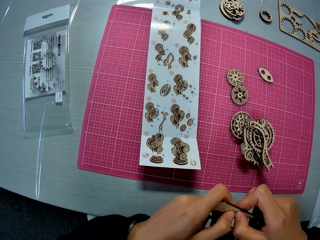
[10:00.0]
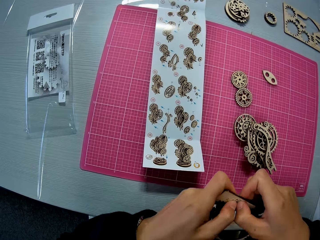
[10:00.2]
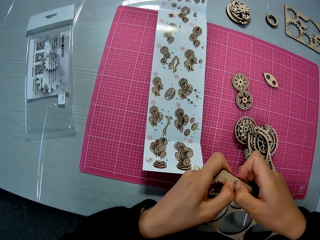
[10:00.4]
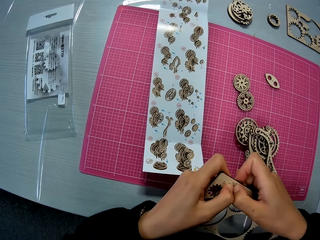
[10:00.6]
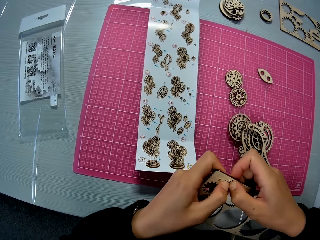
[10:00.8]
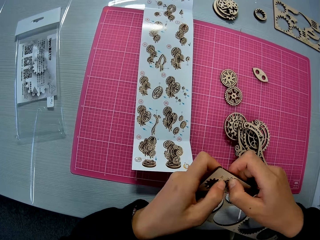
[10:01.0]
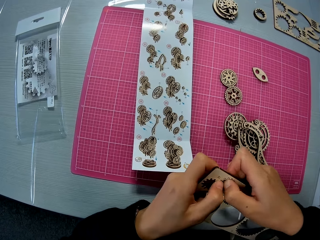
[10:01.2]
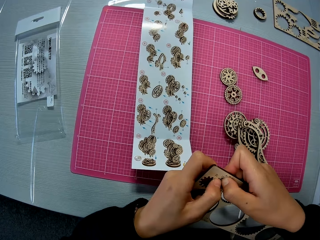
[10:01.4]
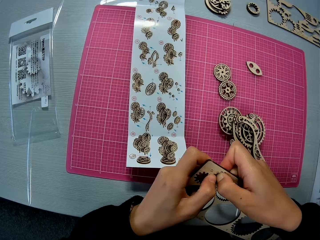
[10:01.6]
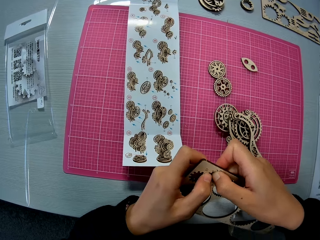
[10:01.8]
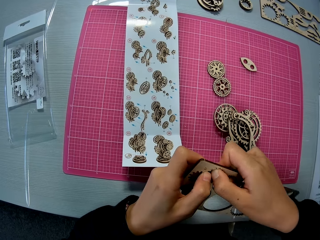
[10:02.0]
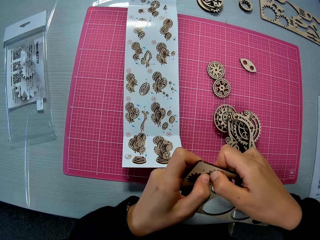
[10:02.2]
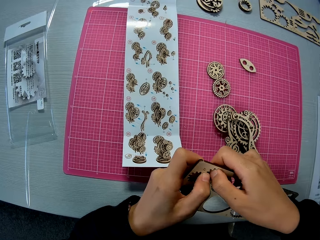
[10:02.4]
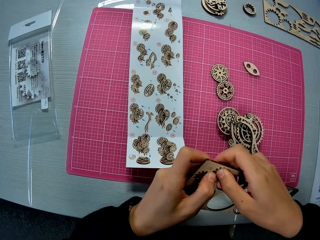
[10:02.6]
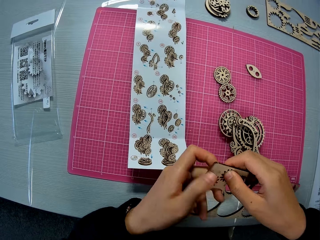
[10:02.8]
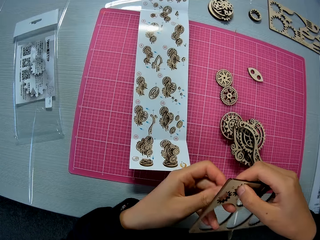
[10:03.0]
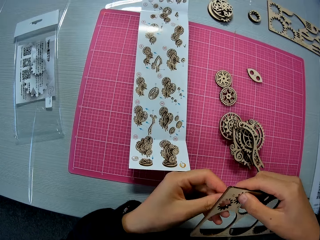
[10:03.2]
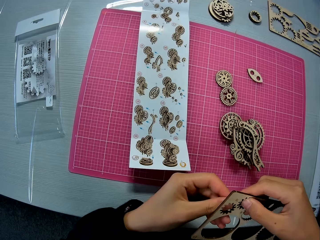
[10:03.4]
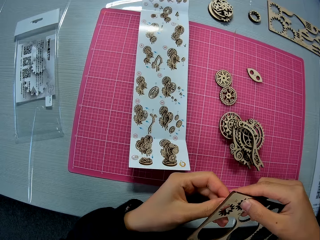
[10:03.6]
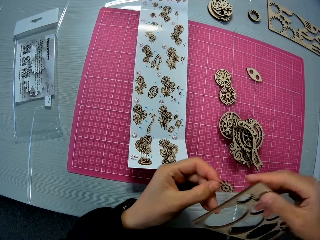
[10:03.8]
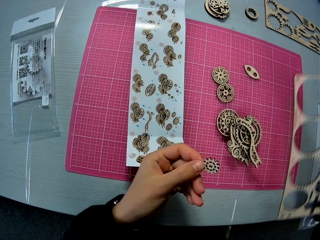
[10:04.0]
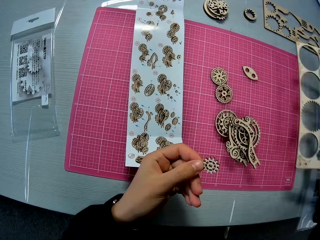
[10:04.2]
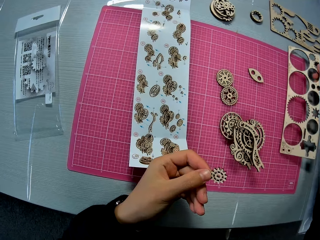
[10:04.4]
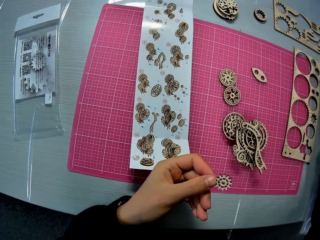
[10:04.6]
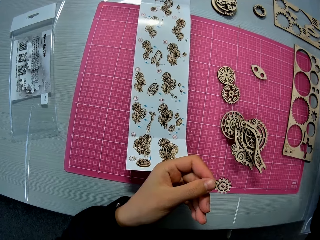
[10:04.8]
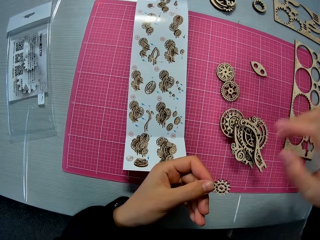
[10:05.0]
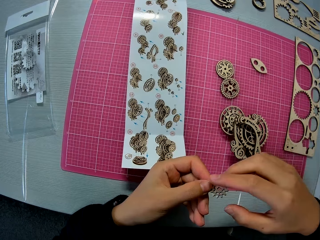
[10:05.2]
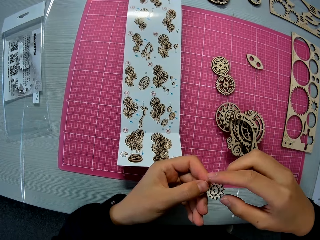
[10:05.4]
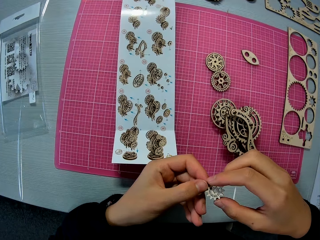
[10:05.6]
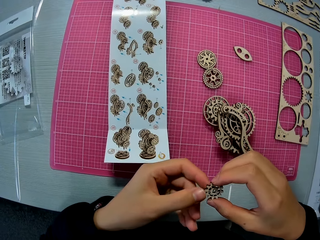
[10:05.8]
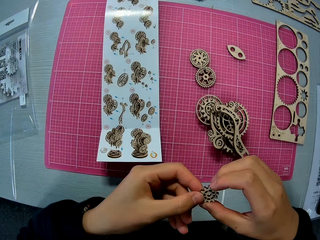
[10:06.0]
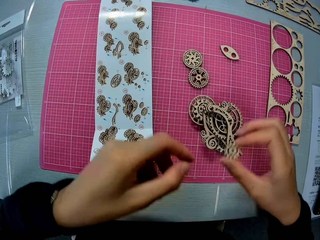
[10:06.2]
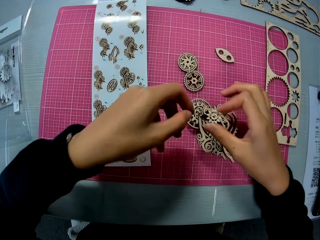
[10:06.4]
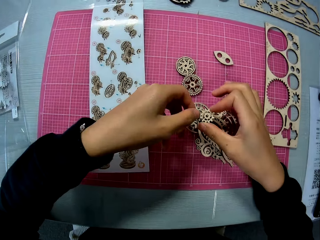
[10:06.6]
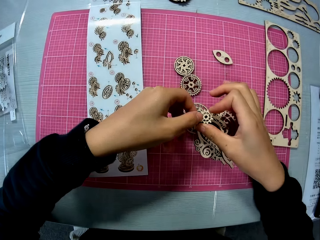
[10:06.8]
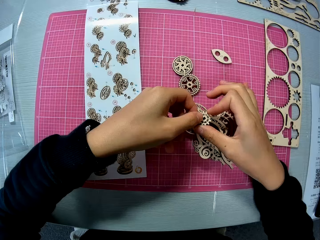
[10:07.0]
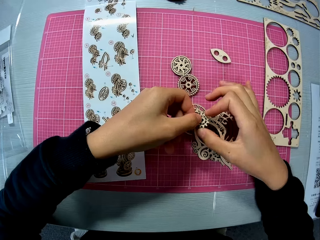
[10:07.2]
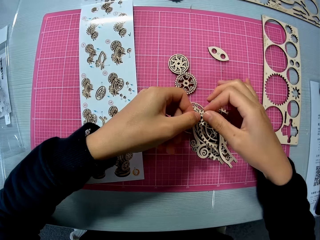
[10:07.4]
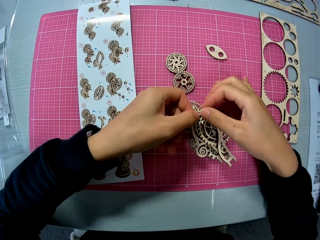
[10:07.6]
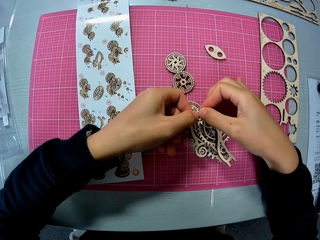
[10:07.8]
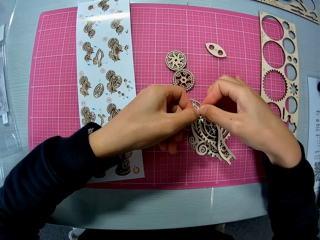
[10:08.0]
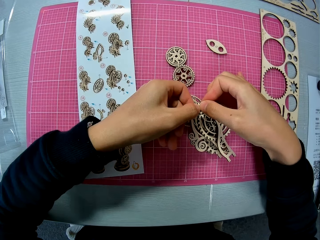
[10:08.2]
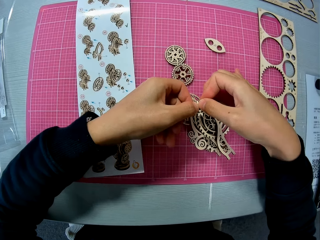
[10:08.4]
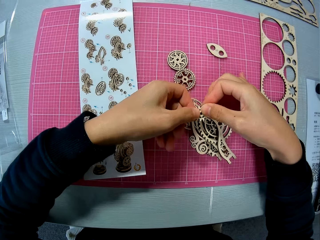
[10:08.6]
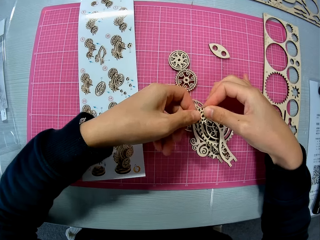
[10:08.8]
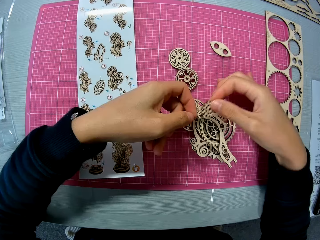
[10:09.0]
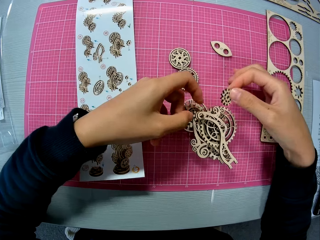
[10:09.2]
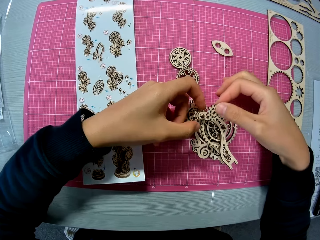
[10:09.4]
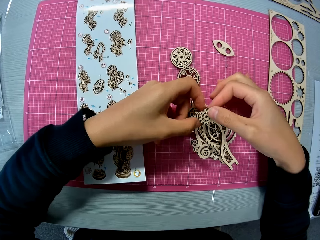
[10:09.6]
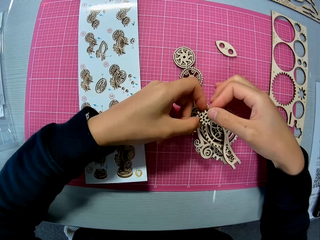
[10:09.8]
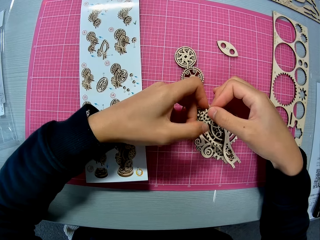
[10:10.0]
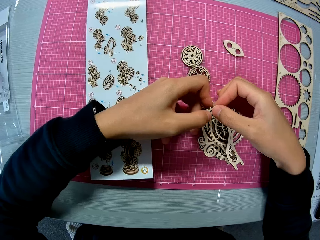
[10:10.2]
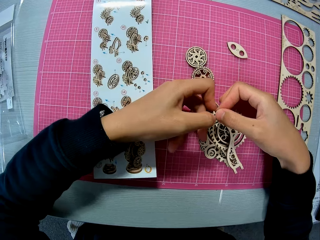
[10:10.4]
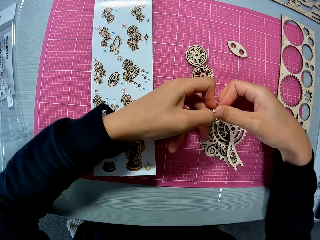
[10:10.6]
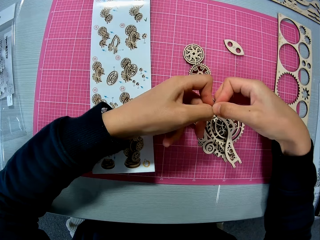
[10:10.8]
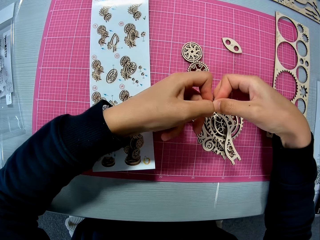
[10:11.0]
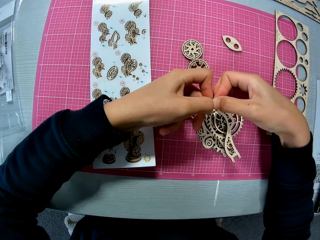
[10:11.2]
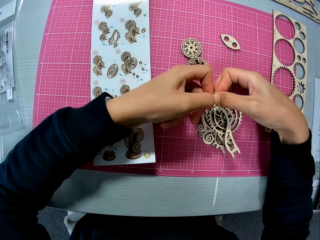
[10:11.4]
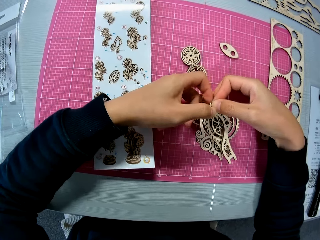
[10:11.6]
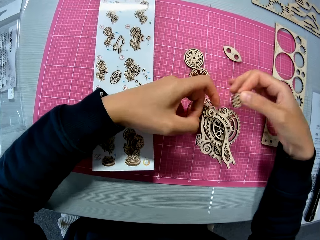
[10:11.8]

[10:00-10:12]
The camera wearer removes a piece of a laser cut wooden craft kit. He drops the wooden sheet on the table mat. He holds the wooden piece with his hands. He fixes the wooden piece on the wooden mechanical model on the table mat.

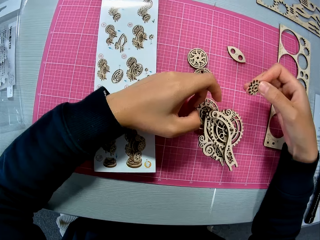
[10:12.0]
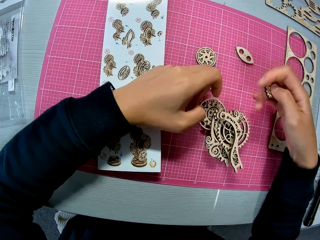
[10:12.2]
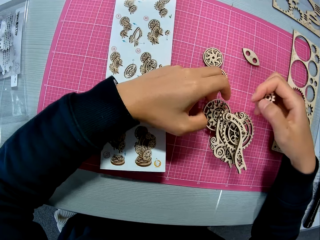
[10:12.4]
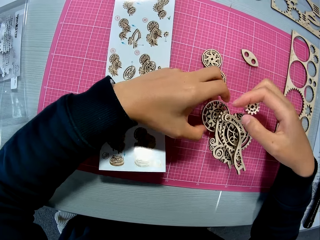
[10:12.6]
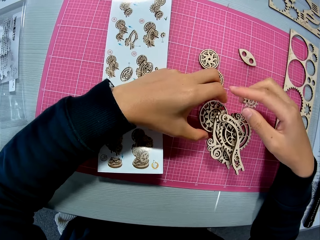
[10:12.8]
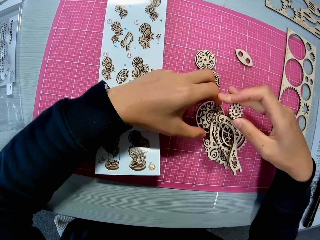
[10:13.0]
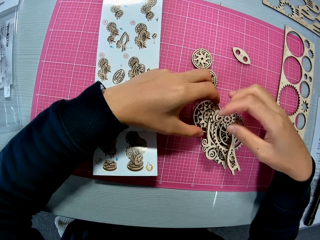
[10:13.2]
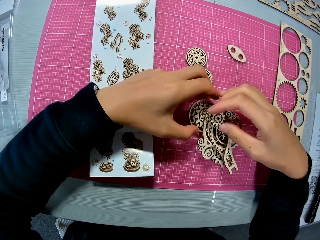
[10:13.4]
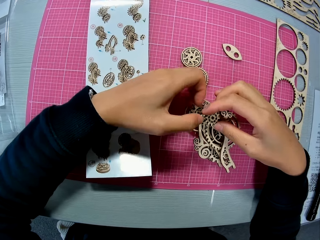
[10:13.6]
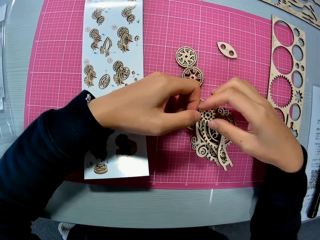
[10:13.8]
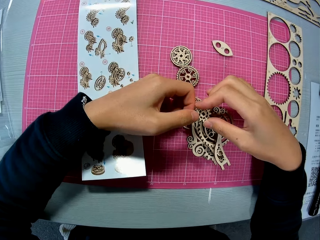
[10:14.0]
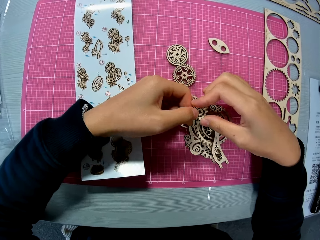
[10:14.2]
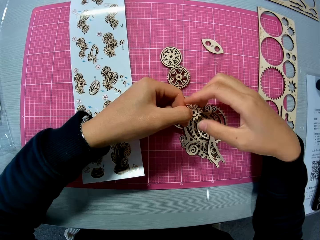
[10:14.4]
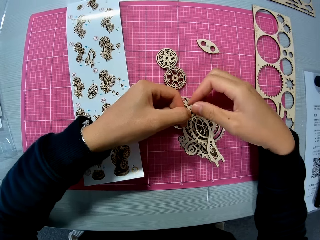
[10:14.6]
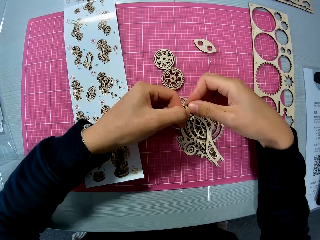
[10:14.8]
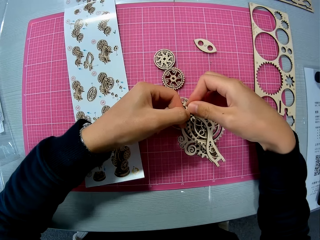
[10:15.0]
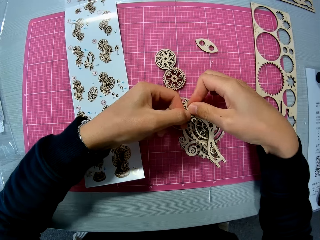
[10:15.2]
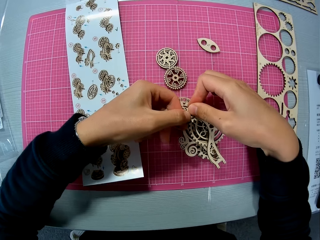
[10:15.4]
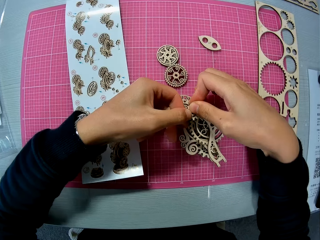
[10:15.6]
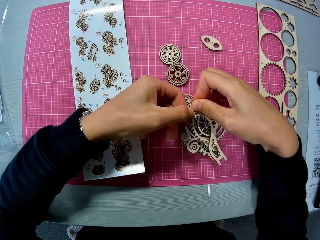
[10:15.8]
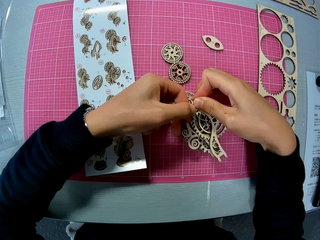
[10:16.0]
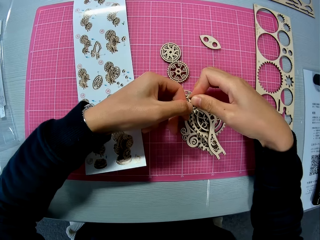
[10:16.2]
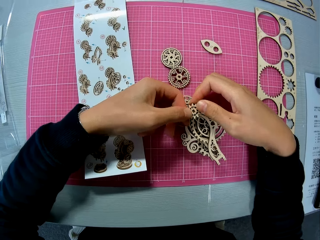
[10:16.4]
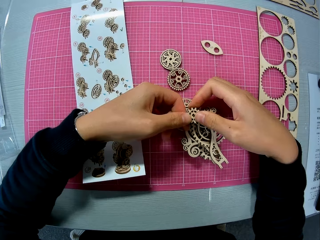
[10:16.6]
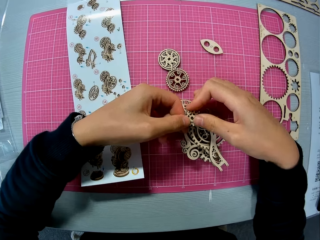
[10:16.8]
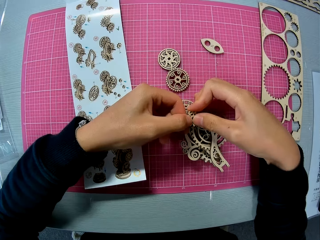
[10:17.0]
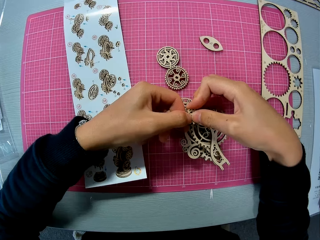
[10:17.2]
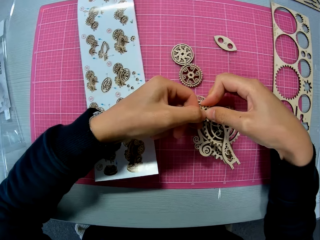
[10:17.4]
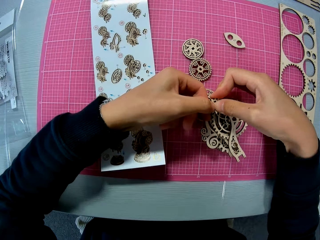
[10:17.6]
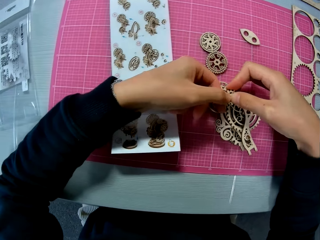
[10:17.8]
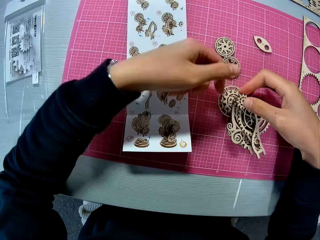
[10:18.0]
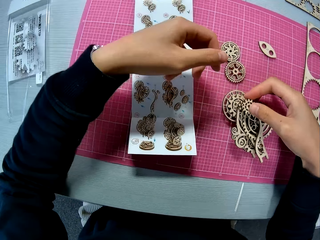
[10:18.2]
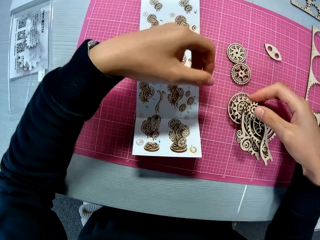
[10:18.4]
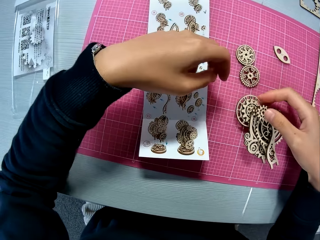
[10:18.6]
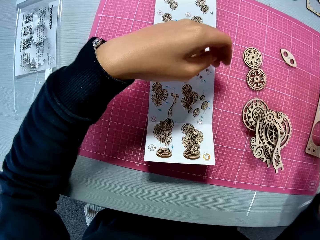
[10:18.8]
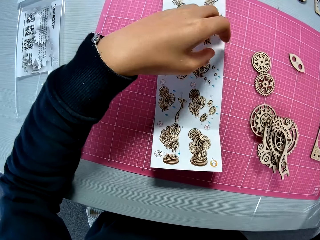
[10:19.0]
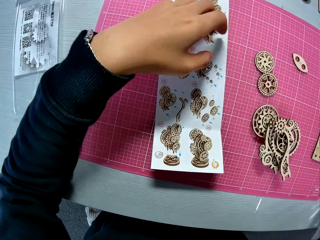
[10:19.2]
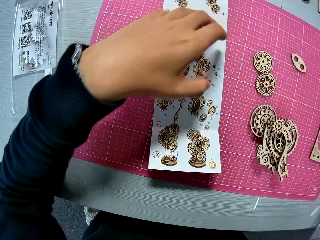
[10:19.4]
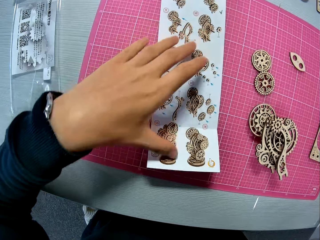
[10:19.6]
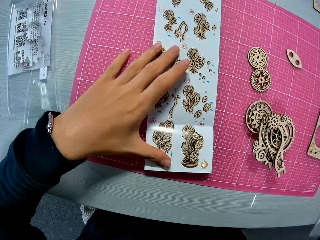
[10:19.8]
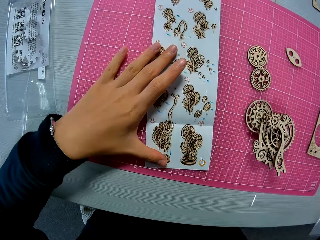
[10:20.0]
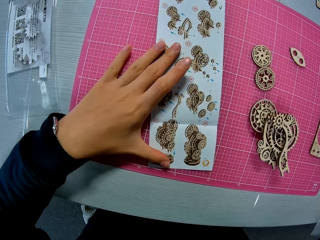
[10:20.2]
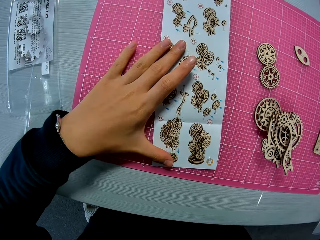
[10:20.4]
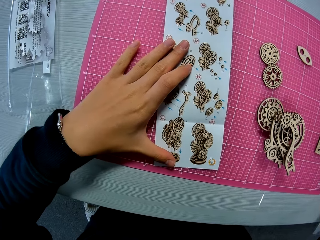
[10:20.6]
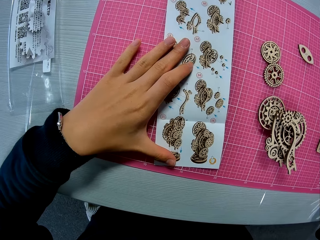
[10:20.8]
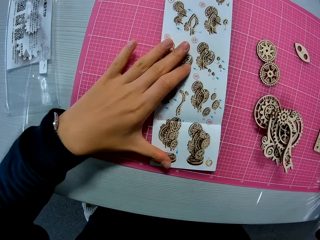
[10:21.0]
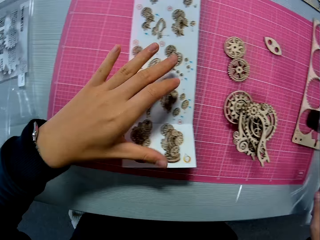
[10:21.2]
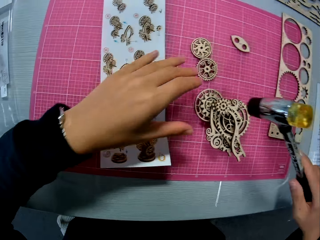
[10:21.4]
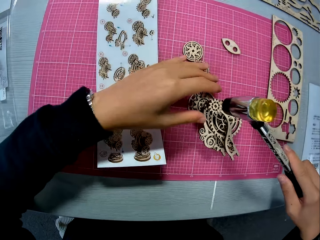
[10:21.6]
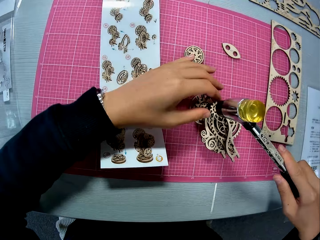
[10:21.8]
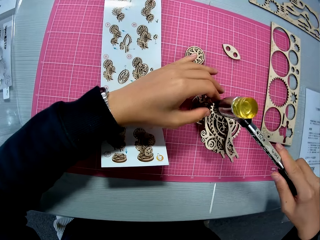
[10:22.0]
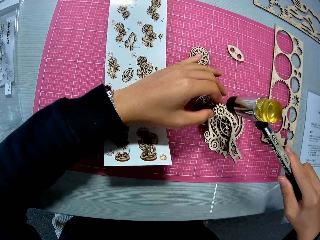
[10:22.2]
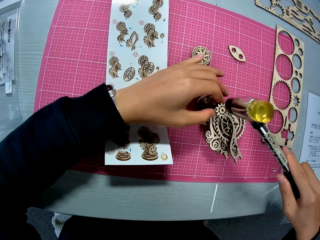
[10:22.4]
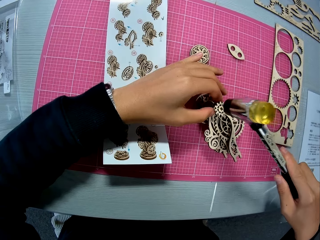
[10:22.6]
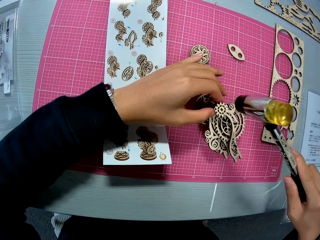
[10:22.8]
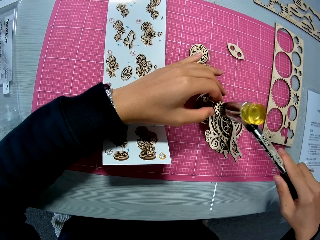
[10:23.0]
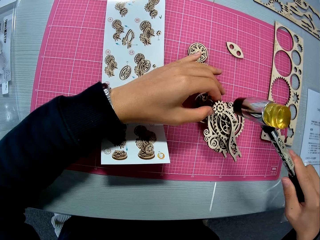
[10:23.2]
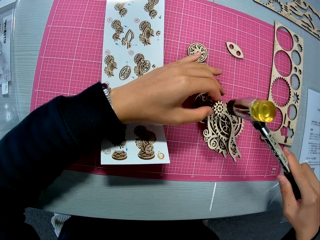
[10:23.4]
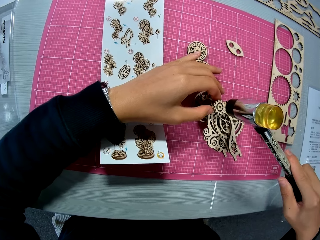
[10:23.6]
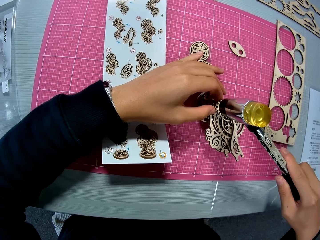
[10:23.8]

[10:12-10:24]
The camera wearer moves a hand. He touches the design sheet with his left hand and studies the design sheet. He hits the wooden mechanical model with the hammer on the table mat.
